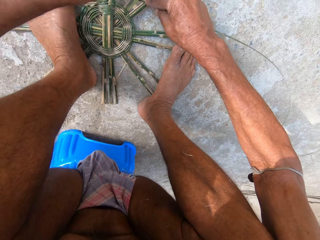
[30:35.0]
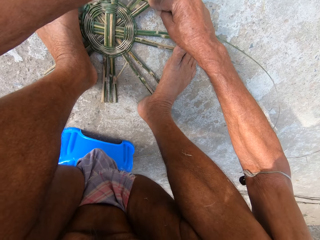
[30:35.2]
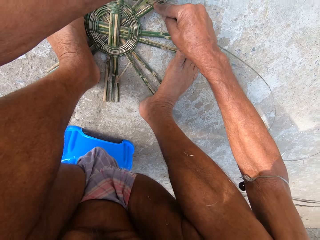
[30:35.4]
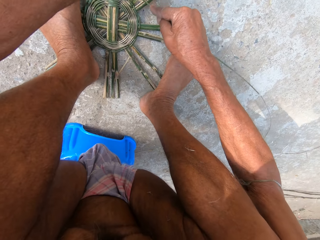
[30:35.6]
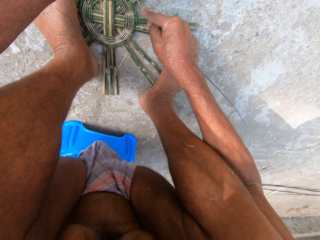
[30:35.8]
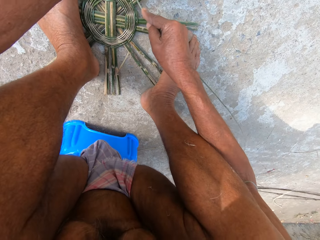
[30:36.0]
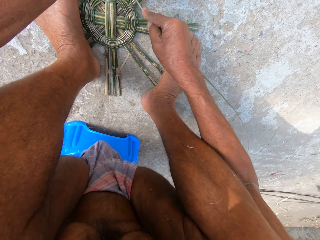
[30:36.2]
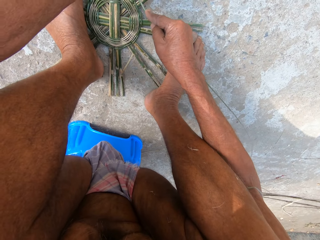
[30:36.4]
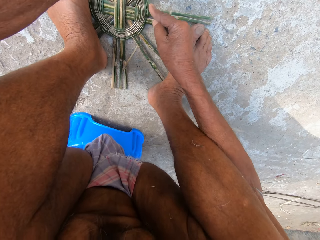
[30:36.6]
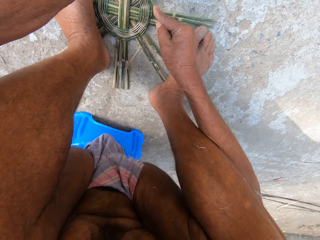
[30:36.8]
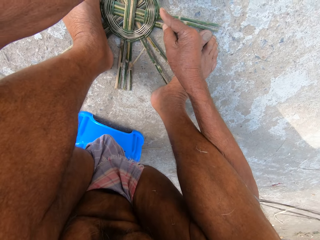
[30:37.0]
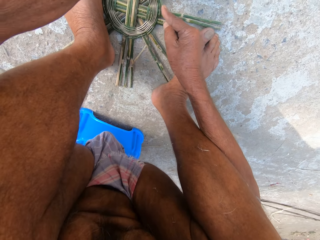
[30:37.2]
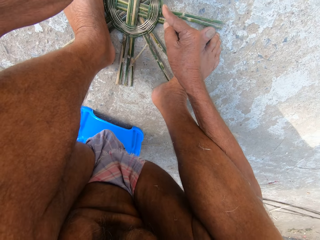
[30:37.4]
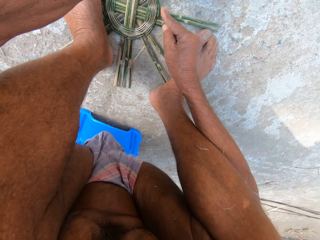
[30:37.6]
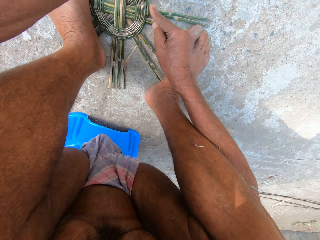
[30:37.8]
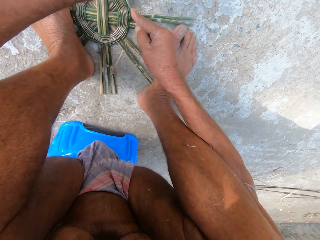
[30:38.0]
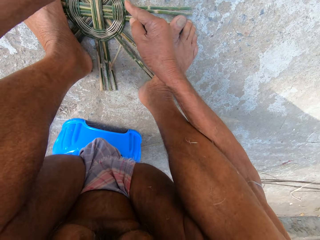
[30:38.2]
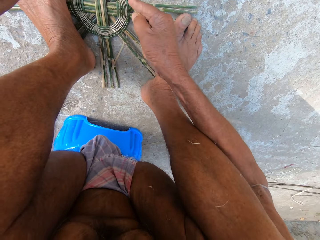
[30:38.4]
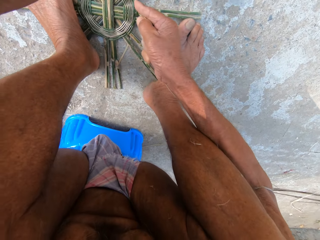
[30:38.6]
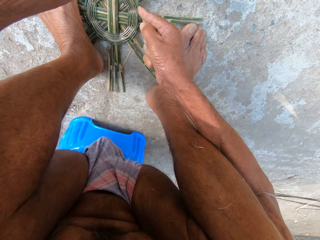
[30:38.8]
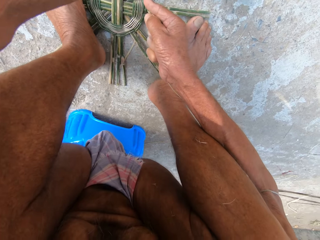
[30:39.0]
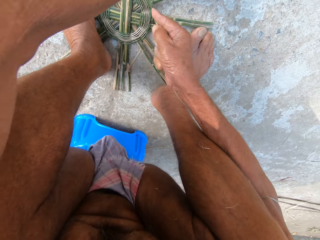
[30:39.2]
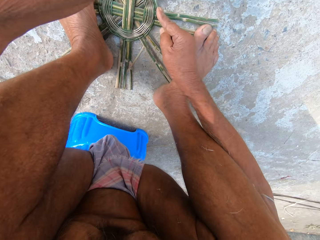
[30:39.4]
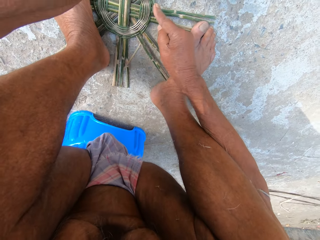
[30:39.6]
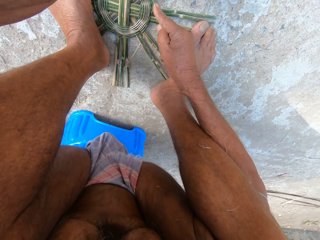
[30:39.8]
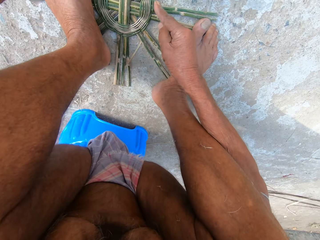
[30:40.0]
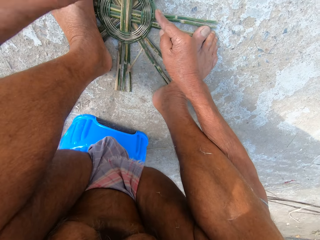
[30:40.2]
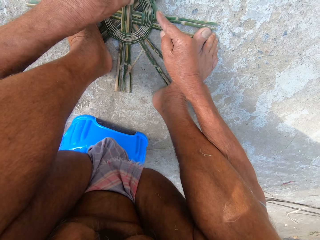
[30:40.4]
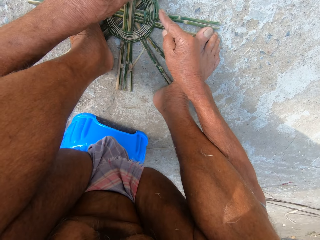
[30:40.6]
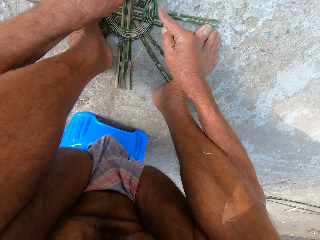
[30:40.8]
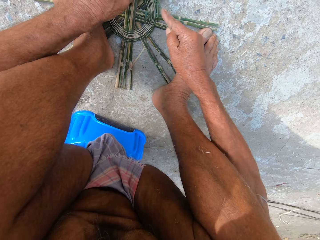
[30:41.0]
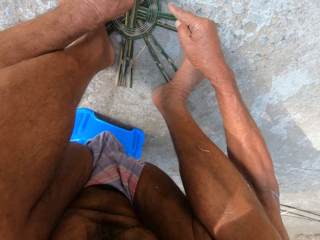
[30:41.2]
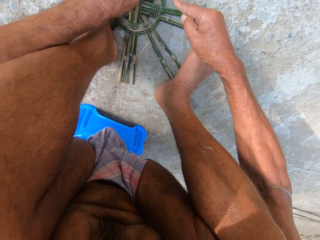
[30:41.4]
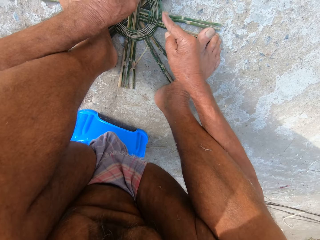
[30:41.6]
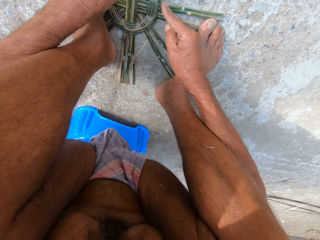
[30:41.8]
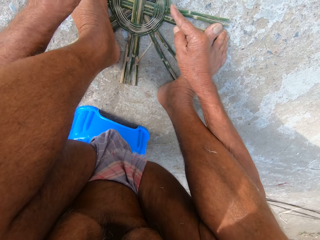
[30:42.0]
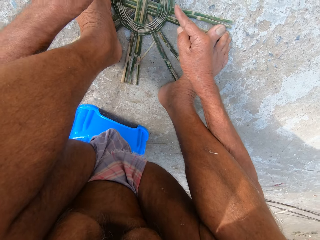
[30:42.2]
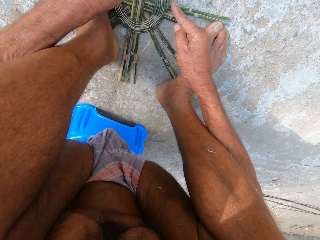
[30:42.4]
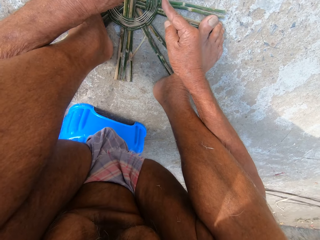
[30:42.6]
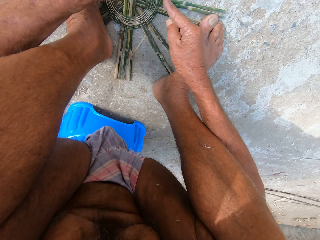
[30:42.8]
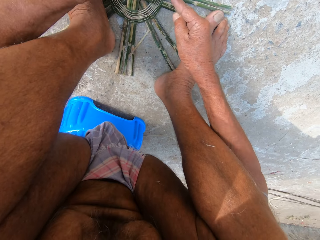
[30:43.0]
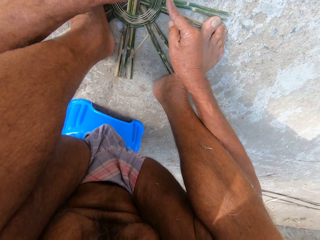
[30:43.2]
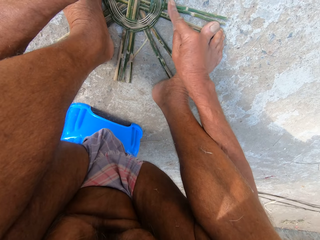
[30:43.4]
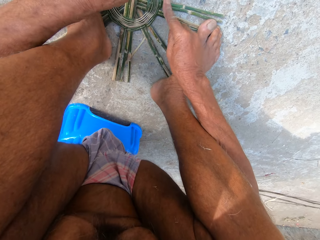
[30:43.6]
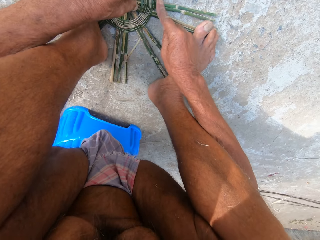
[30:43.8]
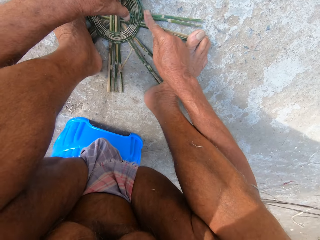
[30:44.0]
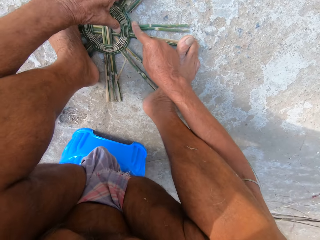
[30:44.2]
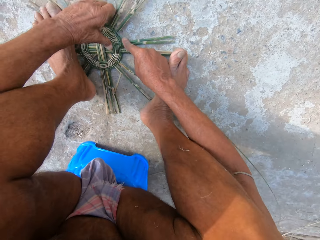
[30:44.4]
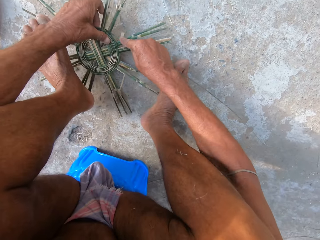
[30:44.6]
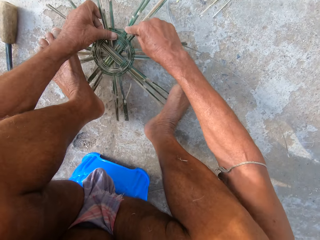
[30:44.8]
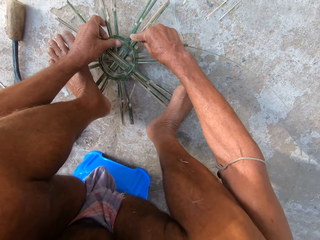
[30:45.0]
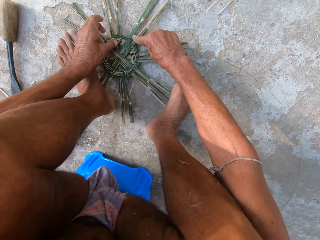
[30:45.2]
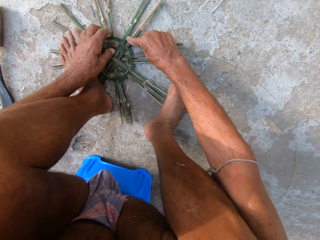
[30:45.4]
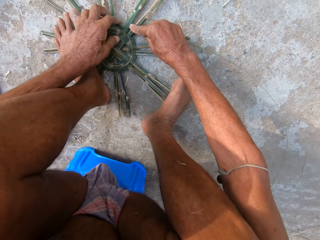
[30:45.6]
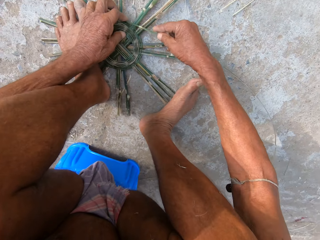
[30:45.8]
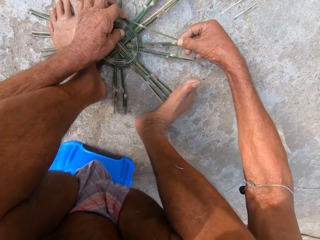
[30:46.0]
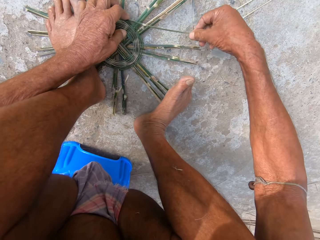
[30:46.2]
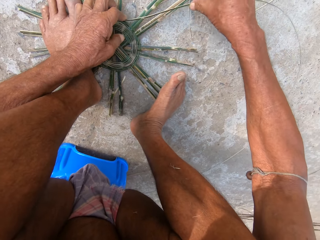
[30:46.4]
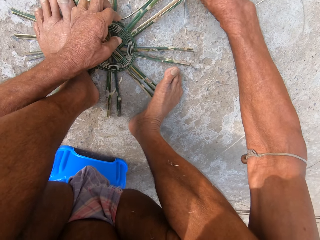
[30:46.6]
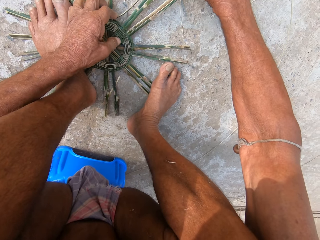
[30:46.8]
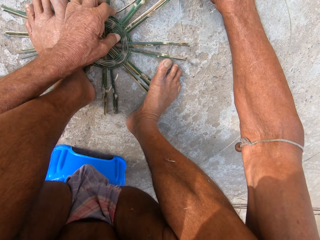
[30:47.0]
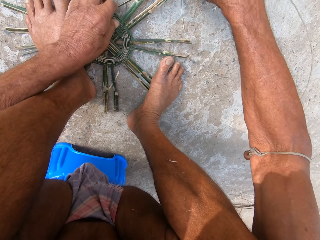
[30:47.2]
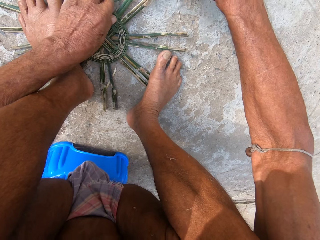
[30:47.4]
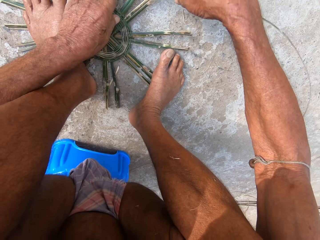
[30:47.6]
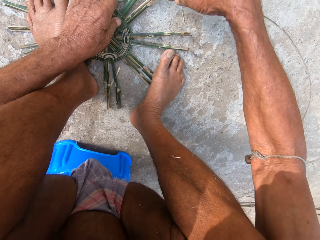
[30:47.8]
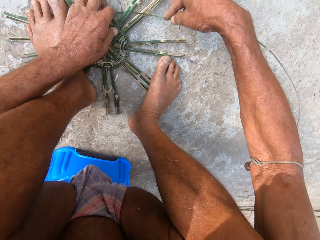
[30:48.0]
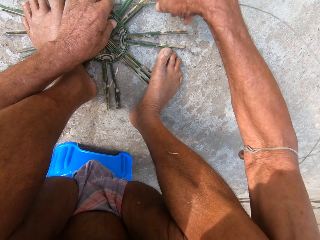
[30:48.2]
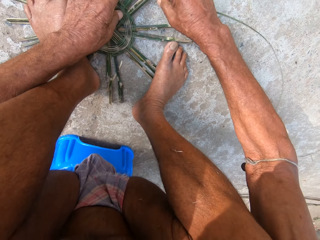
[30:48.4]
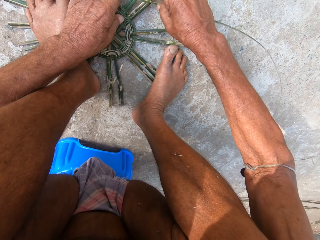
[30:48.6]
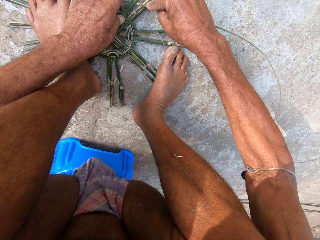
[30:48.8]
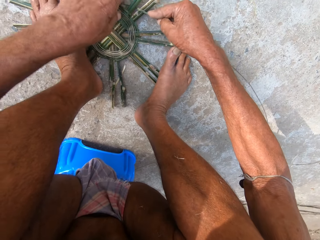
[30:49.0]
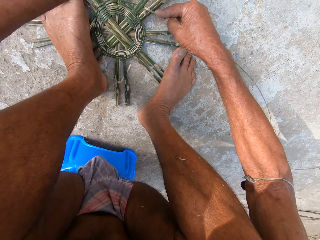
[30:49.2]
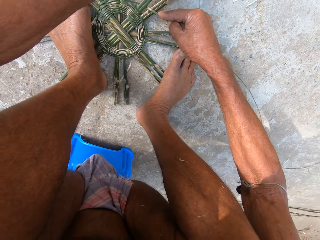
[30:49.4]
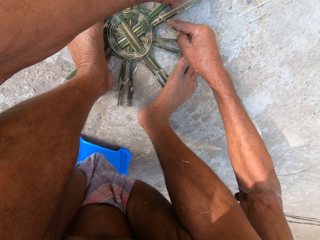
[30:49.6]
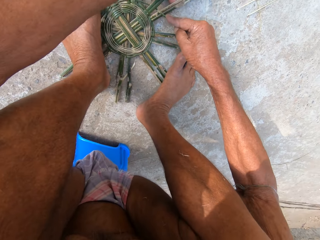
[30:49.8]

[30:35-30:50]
The camera wearer turns the bamboo basket on the floor with his left hand. He weaves the bamboo basket on the floor with both hands.

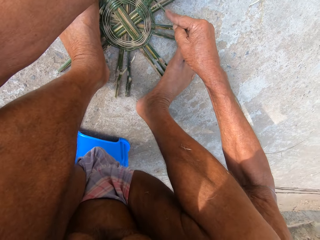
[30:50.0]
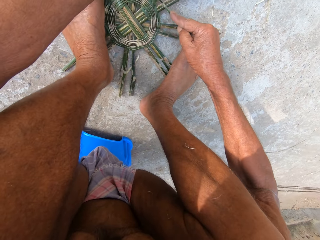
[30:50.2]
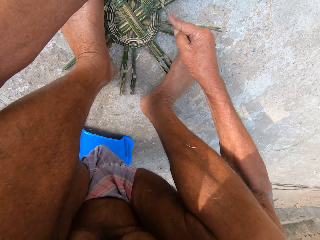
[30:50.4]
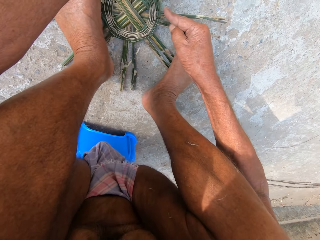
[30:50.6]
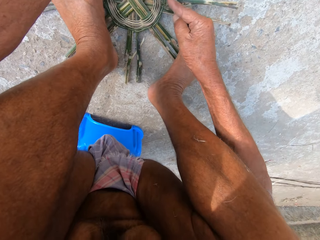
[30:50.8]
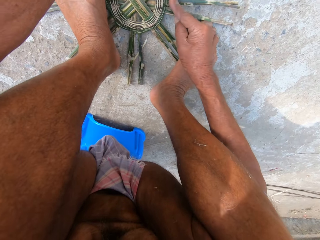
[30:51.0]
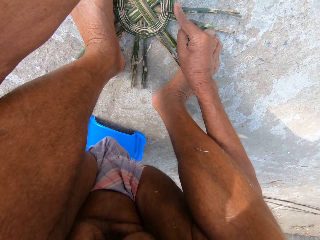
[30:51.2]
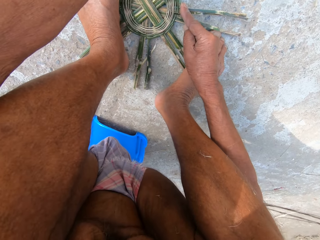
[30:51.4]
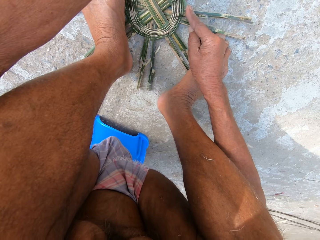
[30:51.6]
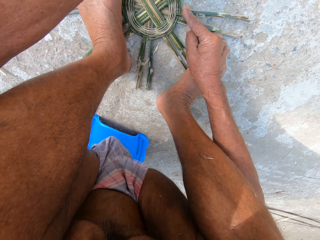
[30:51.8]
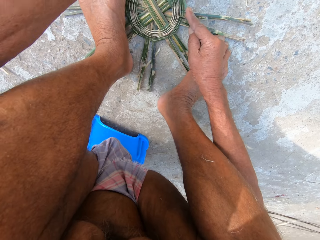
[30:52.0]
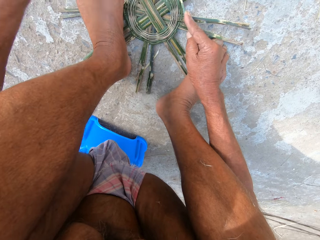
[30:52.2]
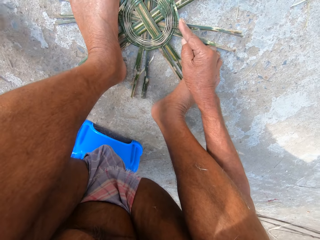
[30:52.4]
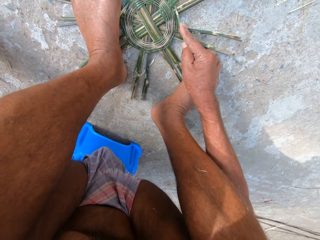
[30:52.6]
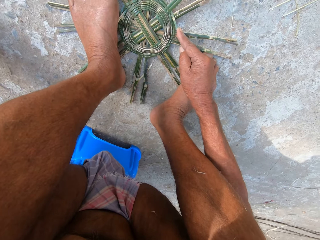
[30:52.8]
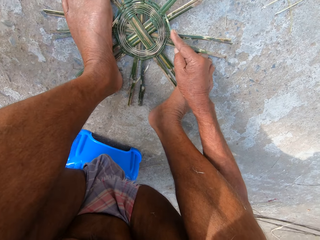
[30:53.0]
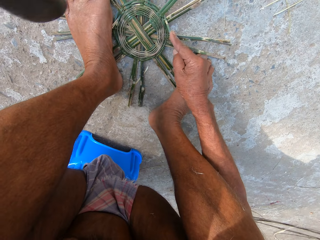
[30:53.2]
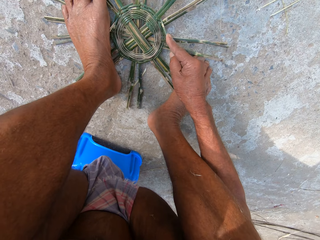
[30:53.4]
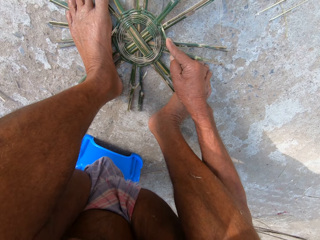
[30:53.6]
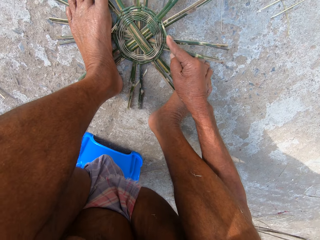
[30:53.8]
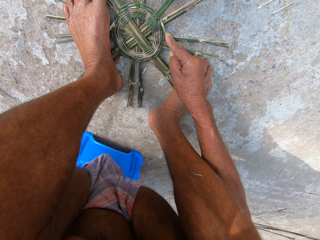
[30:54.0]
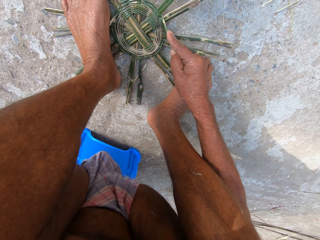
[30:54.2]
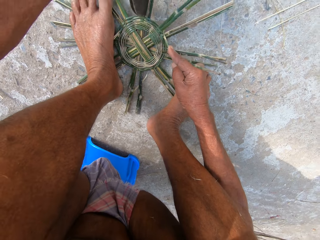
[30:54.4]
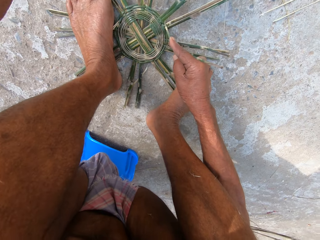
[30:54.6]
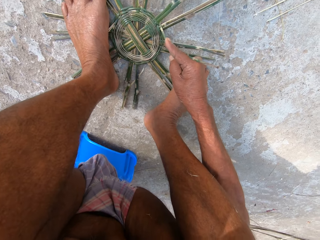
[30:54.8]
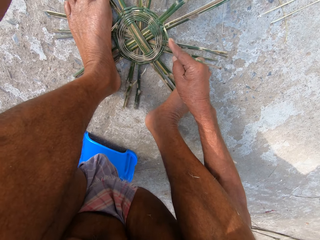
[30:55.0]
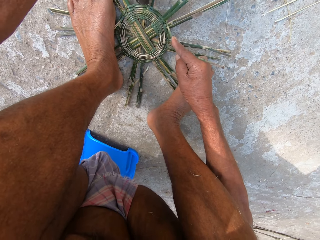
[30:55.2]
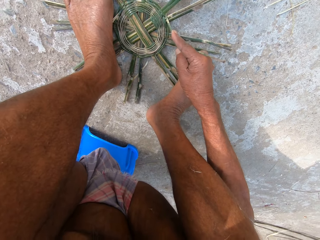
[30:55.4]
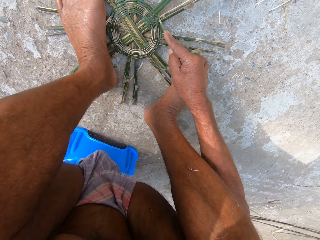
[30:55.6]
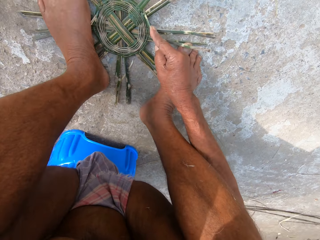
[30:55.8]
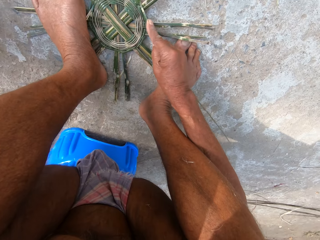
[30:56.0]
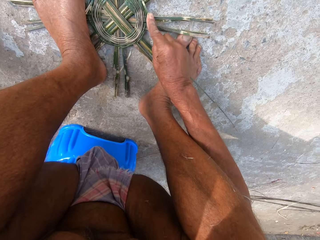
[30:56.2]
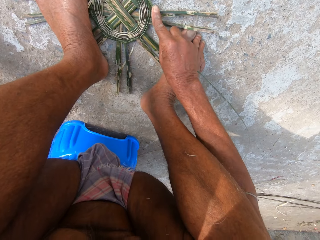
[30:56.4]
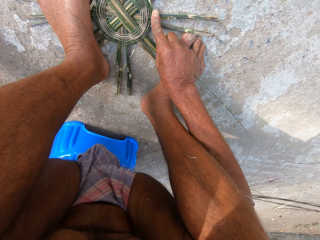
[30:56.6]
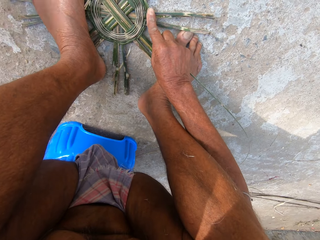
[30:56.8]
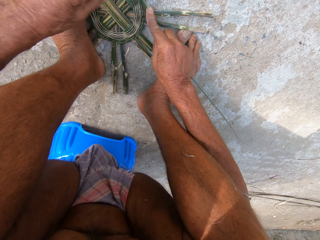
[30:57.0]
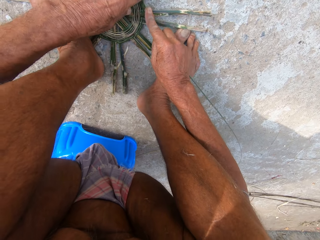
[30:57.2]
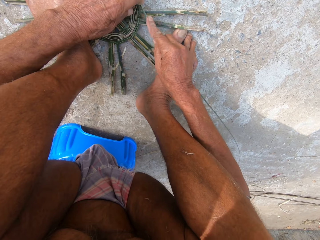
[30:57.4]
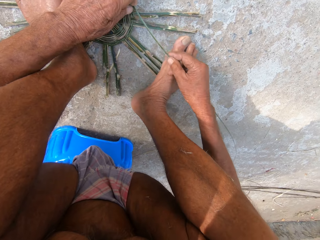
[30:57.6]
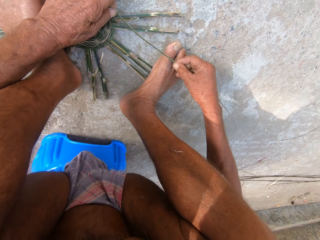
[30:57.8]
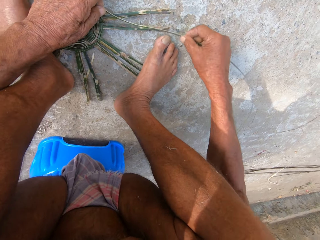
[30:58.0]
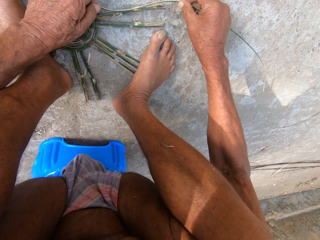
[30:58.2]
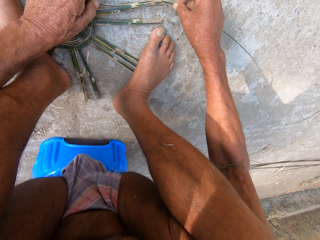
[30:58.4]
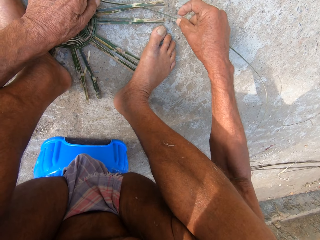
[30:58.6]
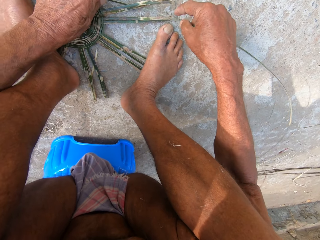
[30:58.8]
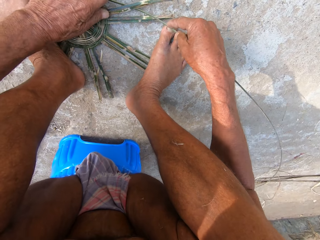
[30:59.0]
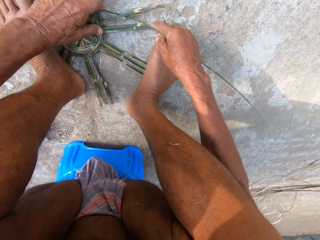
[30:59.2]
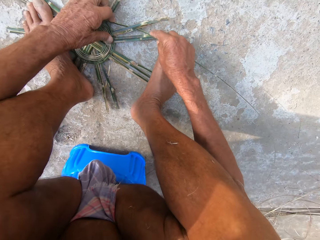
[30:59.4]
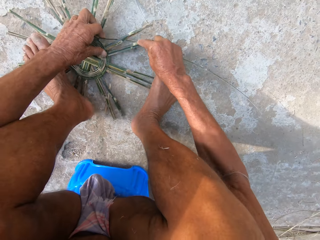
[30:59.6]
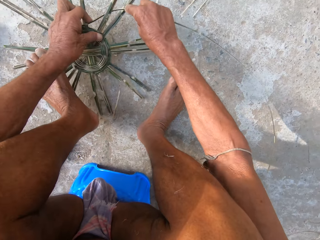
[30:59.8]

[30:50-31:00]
The camera wearer picks the machete from the floor with his left hand. He hits the bamboo basket on the floor with the machete in his left hand. He drops the machete on the floor with his left hand. He weaves the bamboo basket on the floor with both hands. He turns the bamboo basket on the floor with his left hand.
